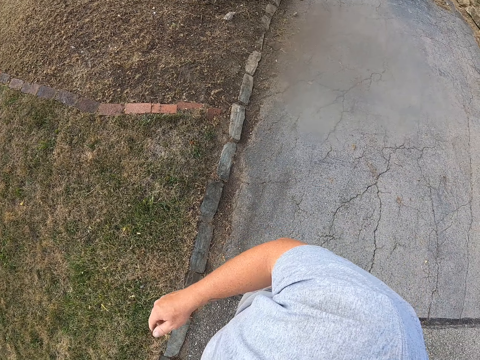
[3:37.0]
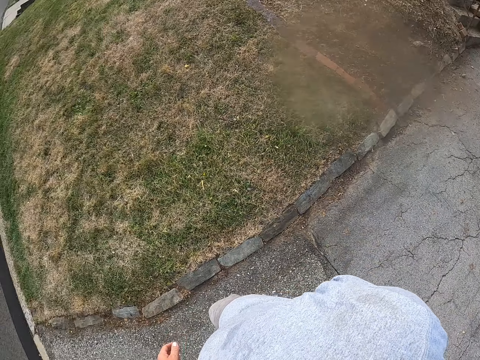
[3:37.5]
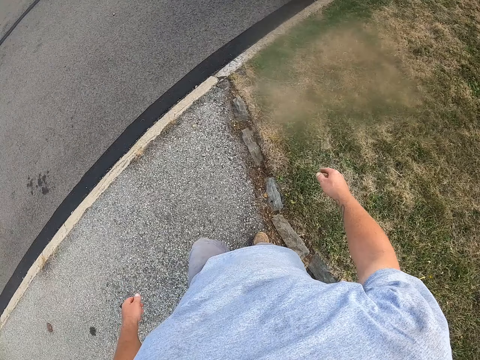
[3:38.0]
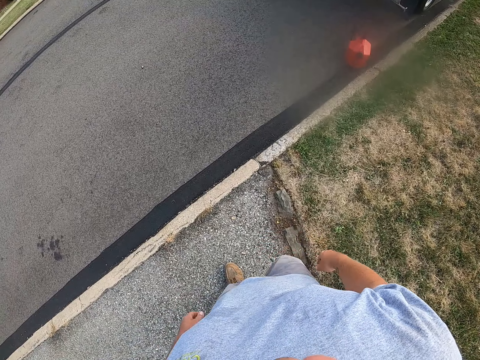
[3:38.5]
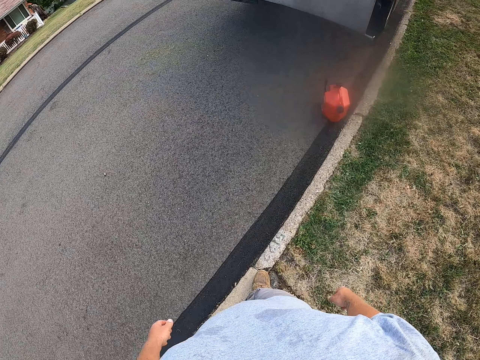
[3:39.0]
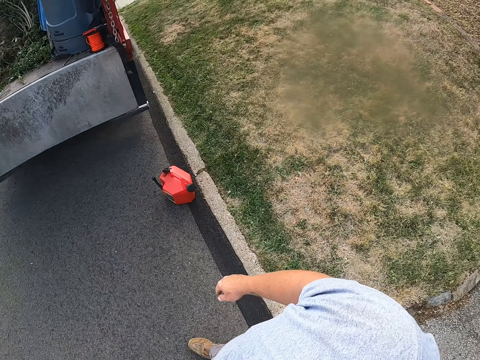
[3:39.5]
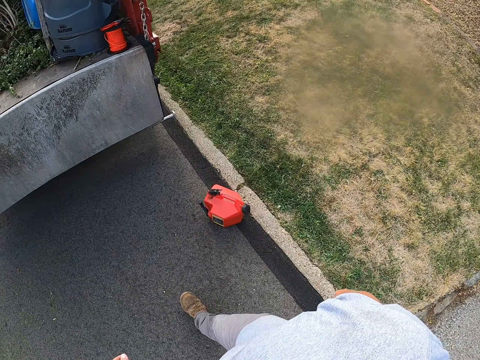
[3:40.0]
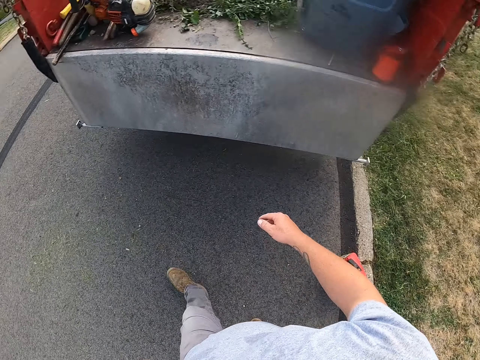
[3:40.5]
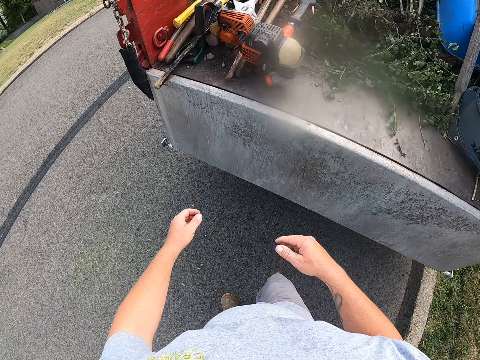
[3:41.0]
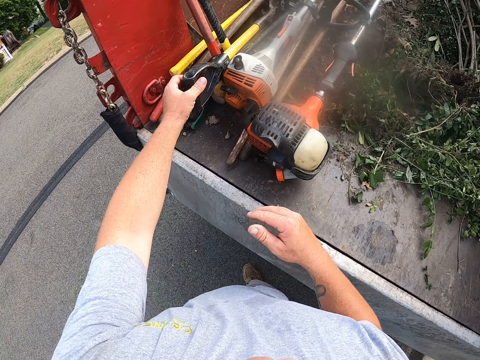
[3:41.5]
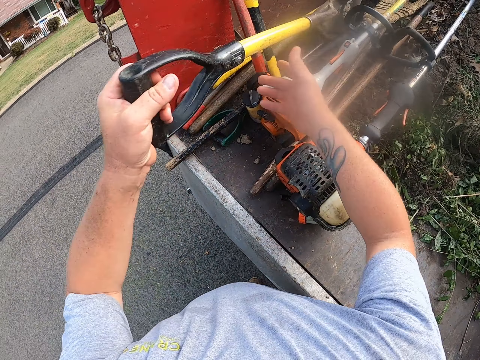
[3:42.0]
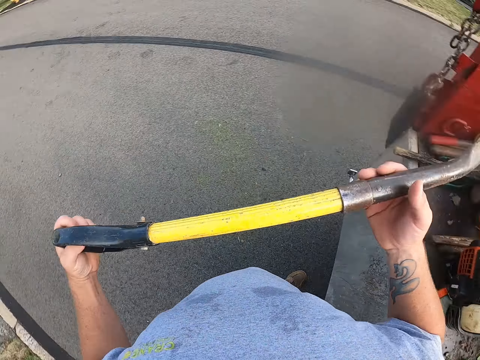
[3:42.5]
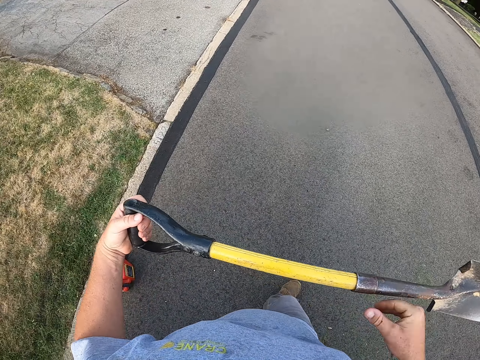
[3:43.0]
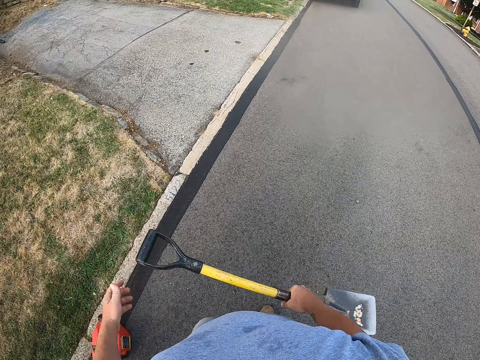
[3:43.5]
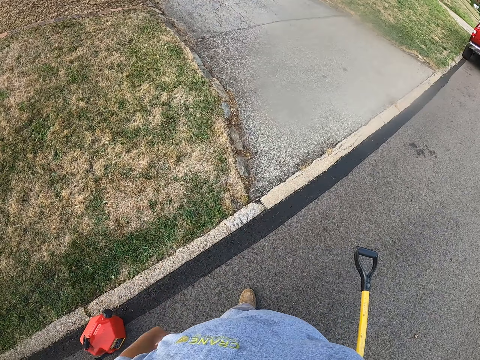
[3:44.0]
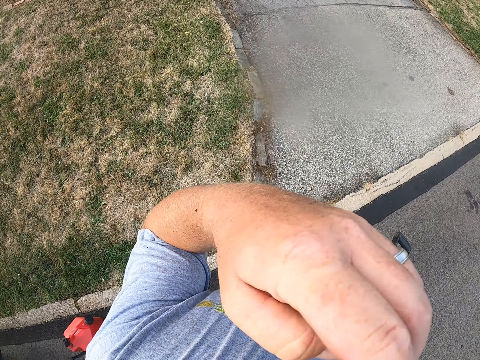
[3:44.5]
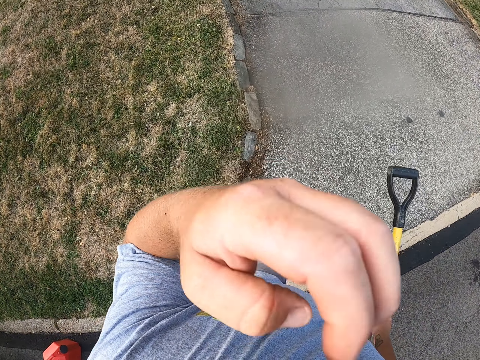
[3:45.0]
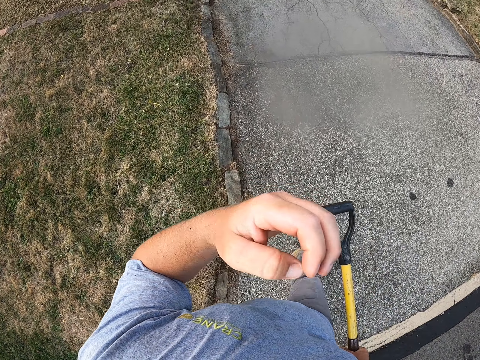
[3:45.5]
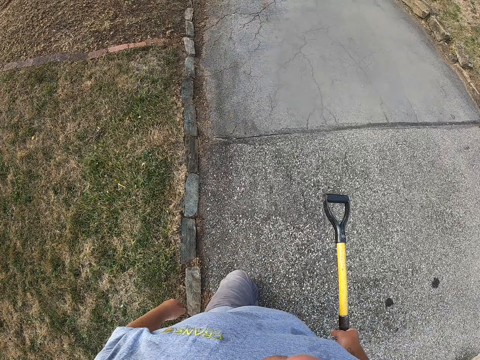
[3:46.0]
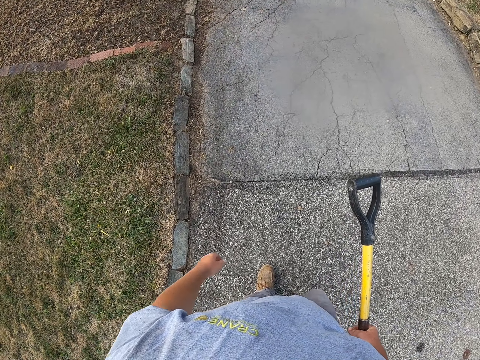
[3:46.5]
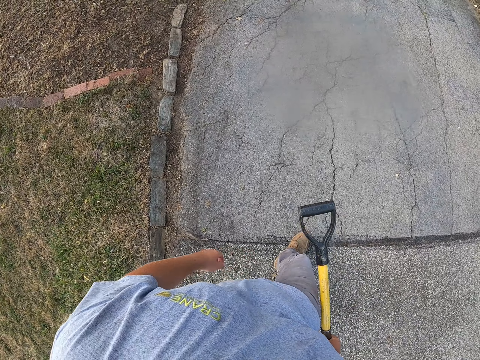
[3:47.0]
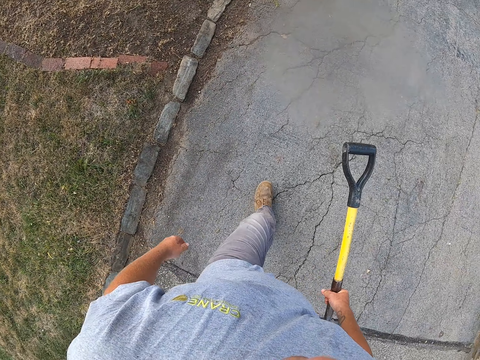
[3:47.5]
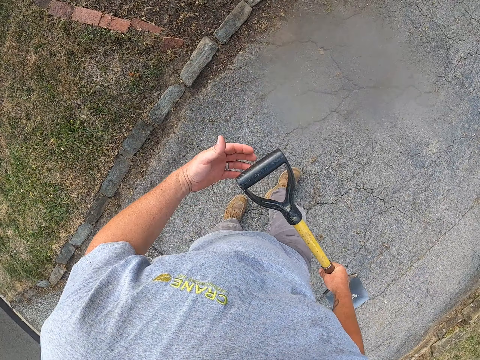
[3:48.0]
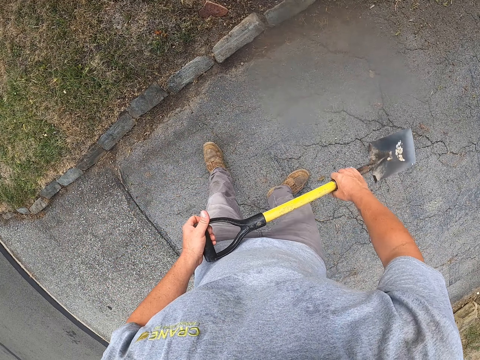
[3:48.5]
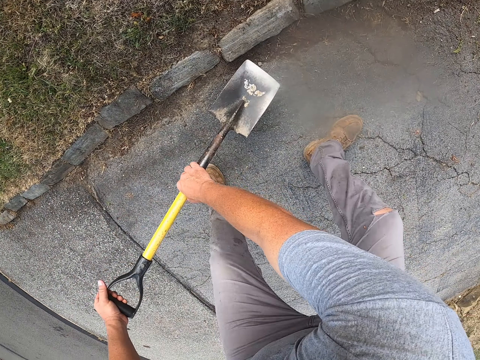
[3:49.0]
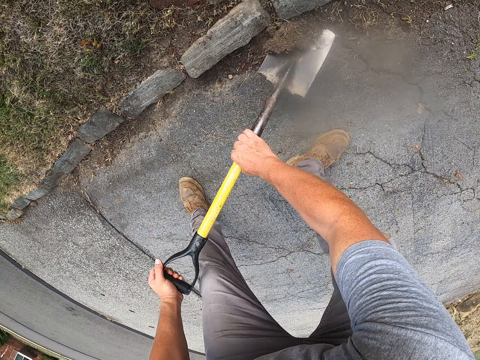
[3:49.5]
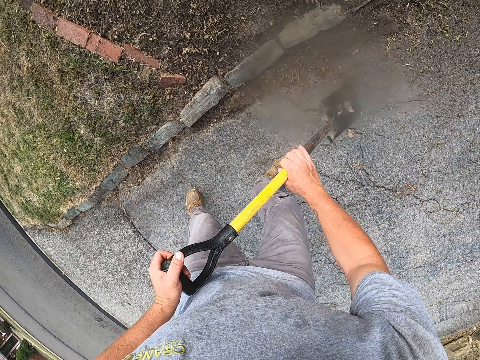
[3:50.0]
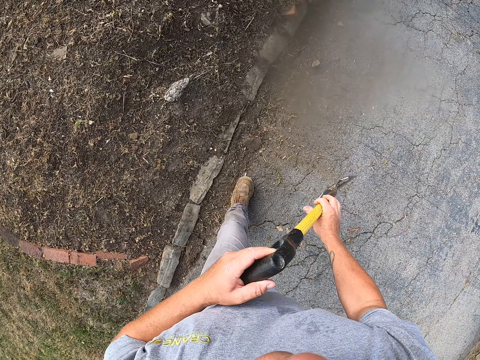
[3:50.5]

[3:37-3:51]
The camera wearer walks to the truck. He picks up a spade in the truck. He holds the spade with both hands and turns around. He walks on the road. He holds the spade with the left hand. He lifts the left hand and scratches his face with his left hand. He drops the left hand and walks on the pavement. He holds the spade with both hands. He digs the ground with the spade.

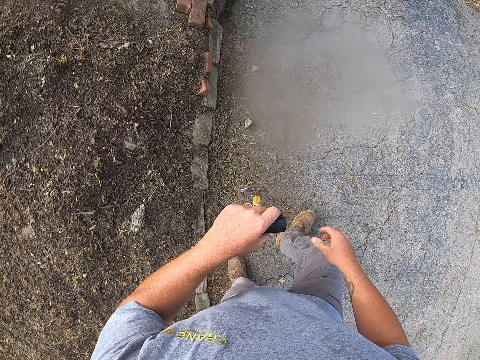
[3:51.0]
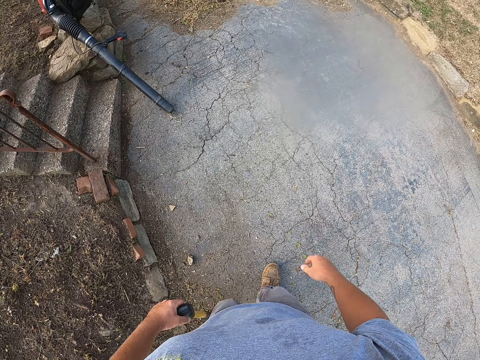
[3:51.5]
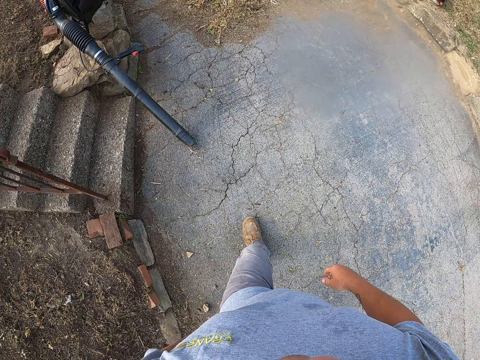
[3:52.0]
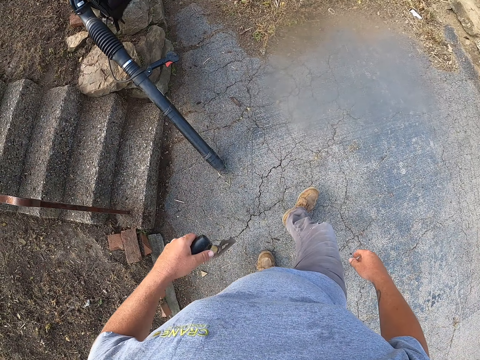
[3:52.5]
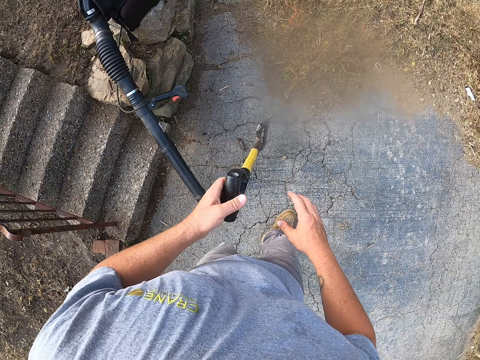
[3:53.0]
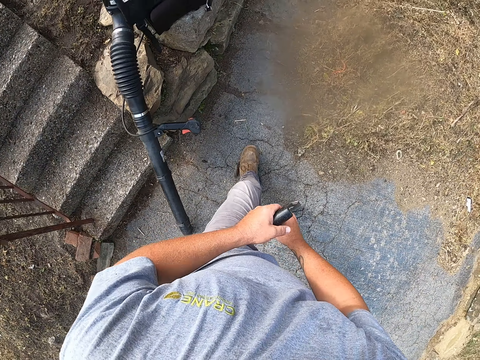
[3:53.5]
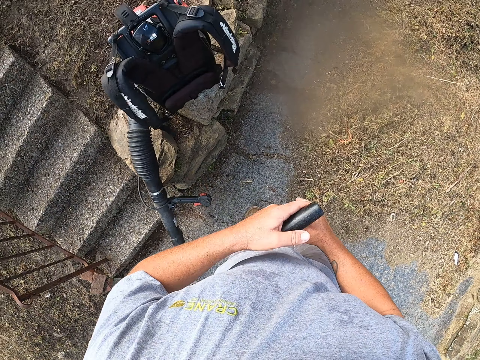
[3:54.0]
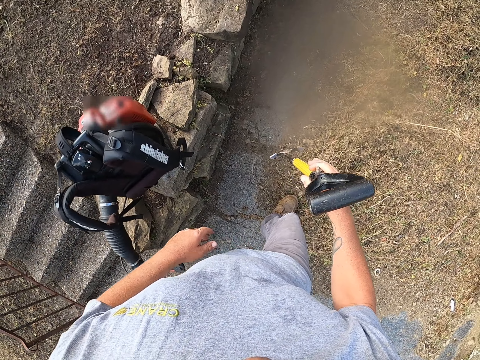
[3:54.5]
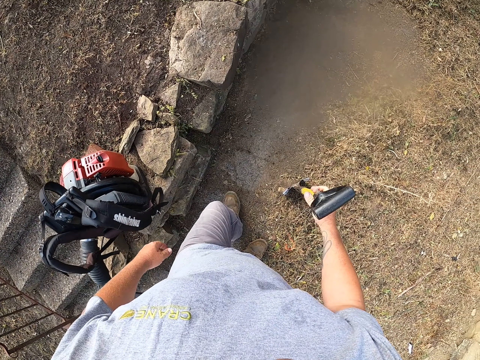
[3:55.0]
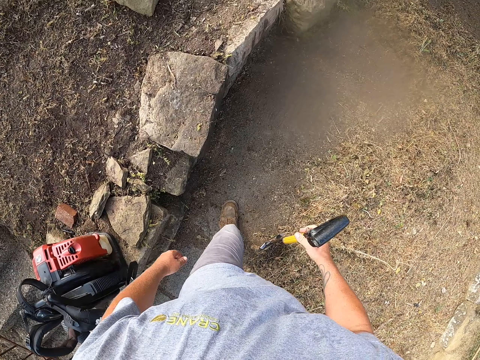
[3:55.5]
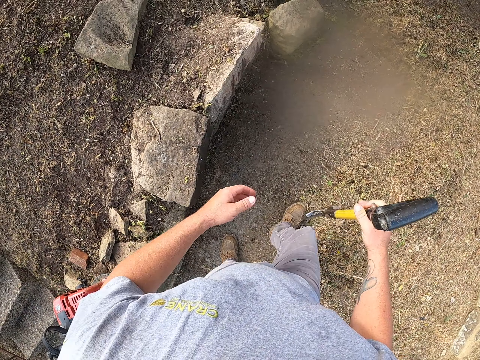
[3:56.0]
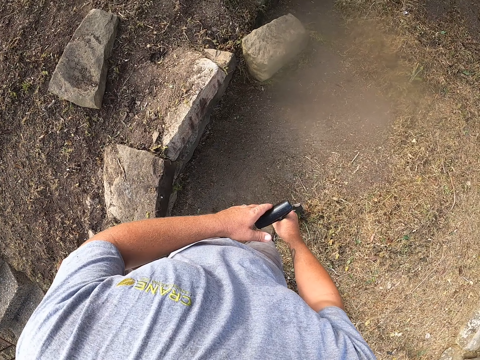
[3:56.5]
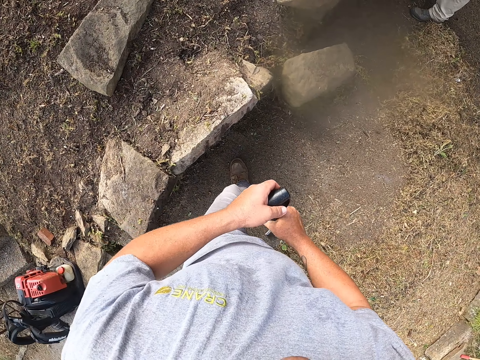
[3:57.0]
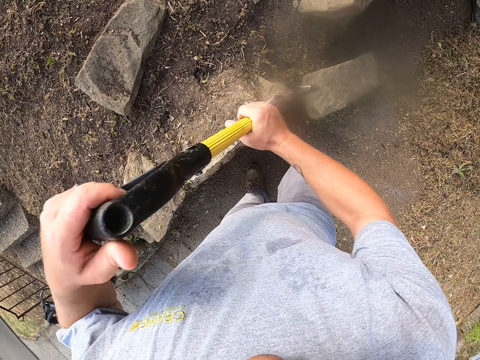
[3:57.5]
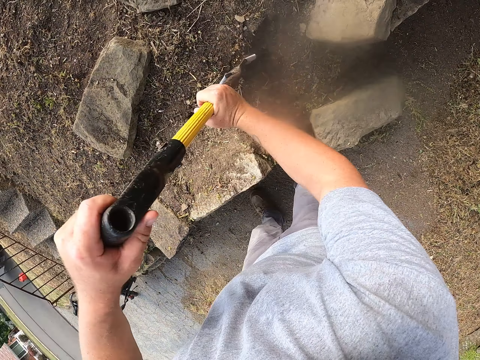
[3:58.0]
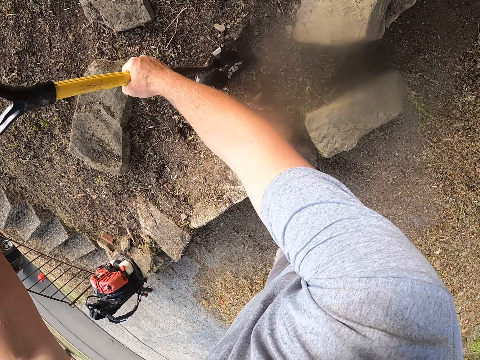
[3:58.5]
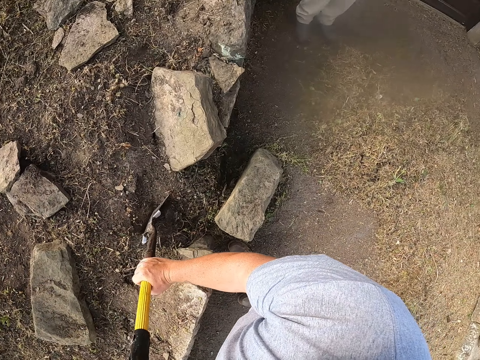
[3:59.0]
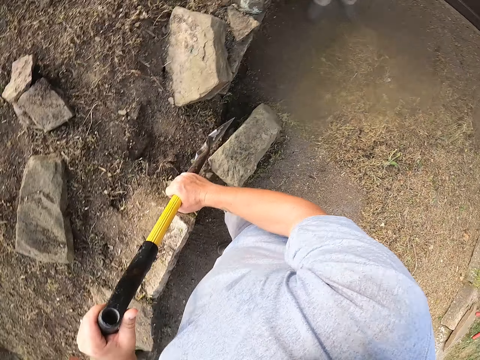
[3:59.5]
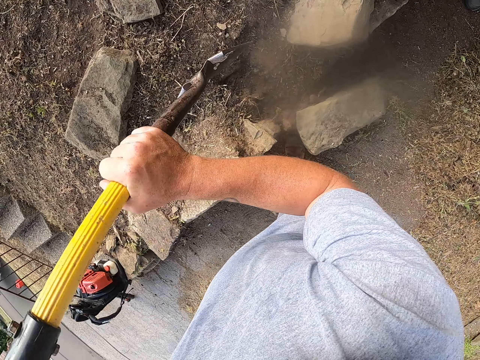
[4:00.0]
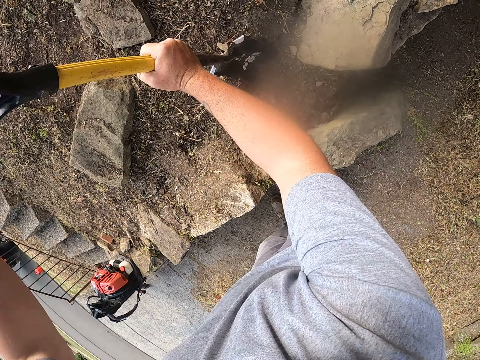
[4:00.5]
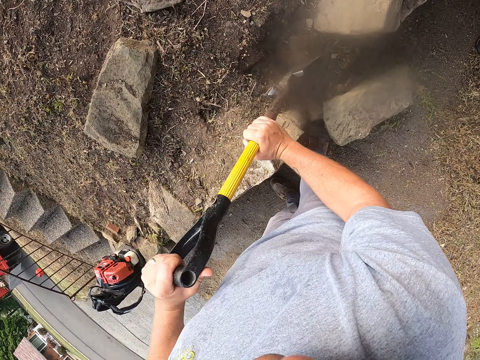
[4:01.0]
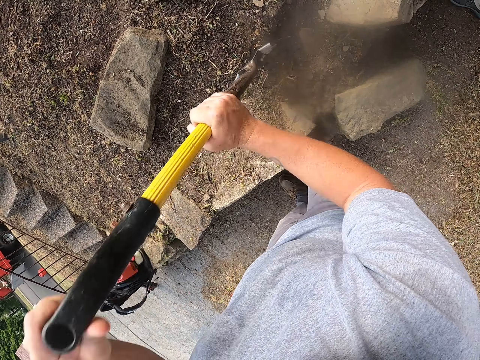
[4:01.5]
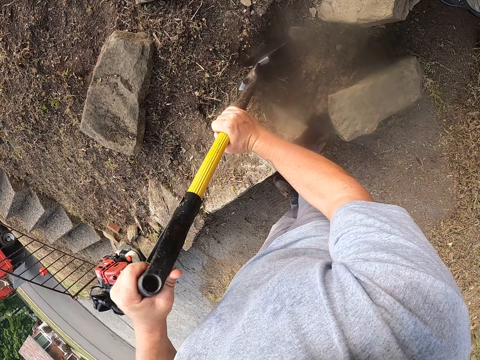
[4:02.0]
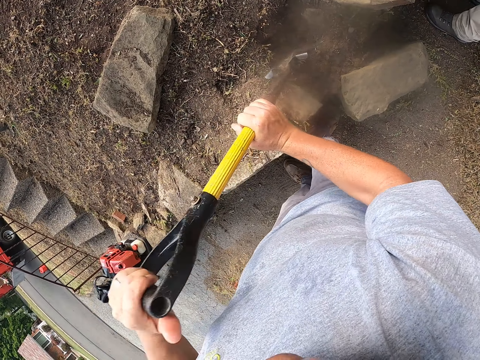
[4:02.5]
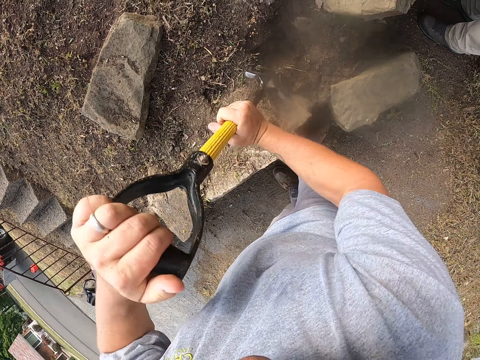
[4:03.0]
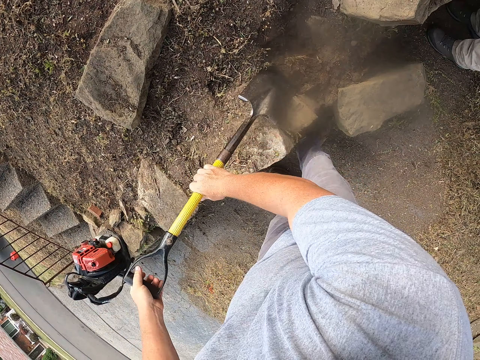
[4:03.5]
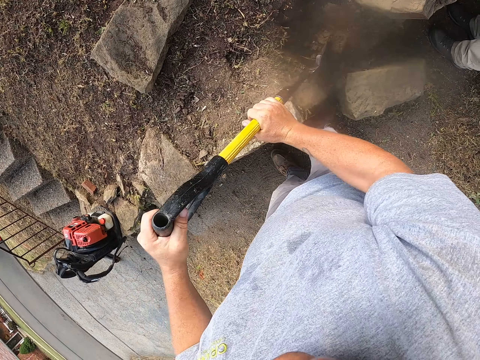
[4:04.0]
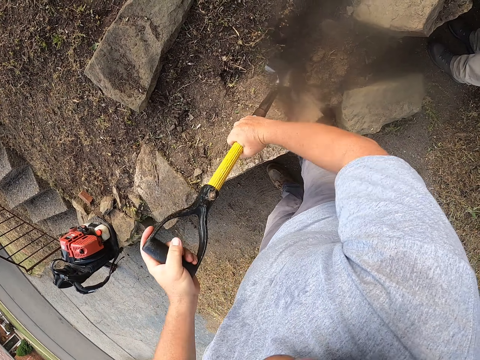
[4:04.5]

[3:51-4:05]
The camera wearer holds the spade with the left hand. He walks around in the compound. He holds the spade with his right hand and transfers the spade to the right hand. He walks on the pavement. He holds the spade with both hands. He digs the ground with the spade. A person moves closer to the camera wearer.
